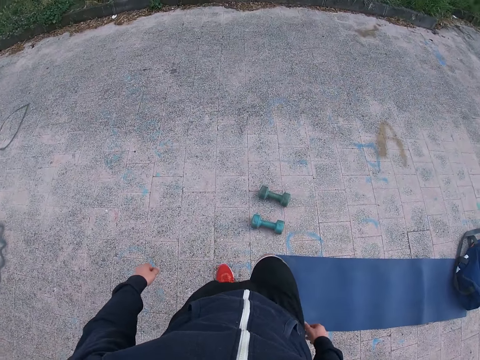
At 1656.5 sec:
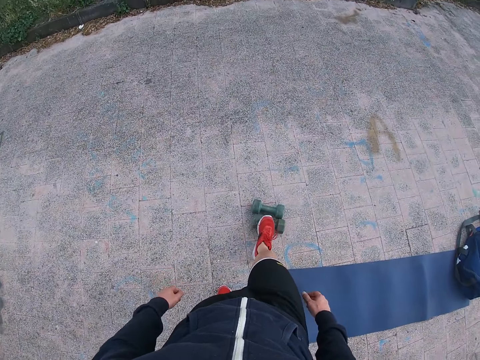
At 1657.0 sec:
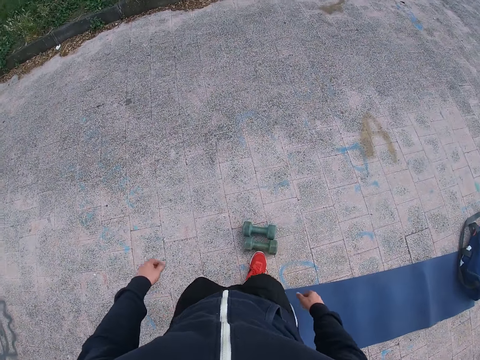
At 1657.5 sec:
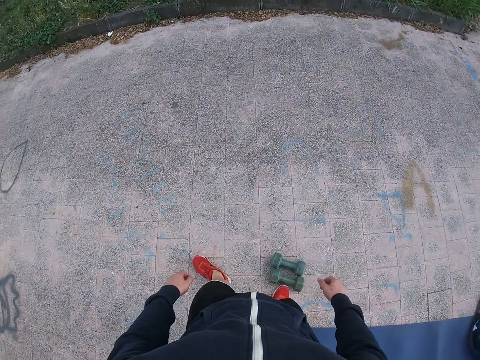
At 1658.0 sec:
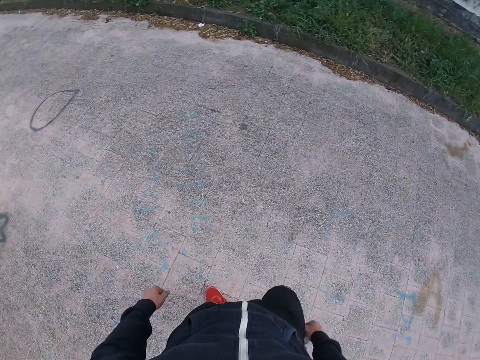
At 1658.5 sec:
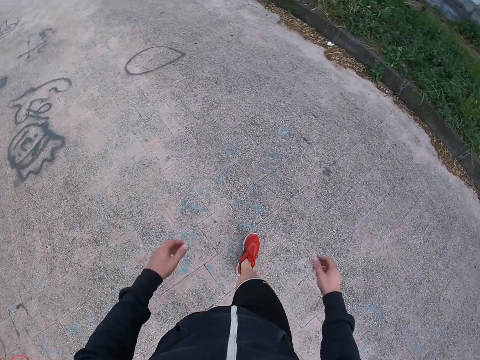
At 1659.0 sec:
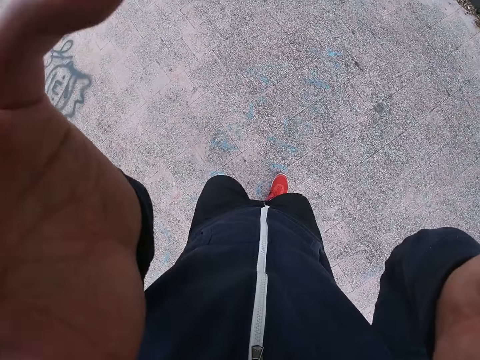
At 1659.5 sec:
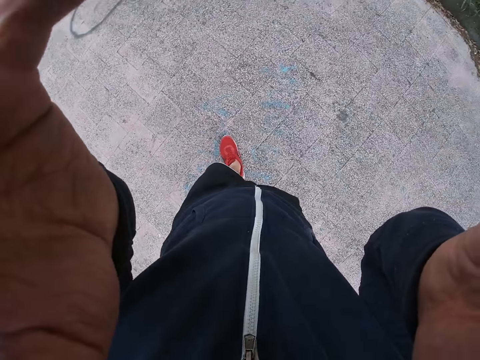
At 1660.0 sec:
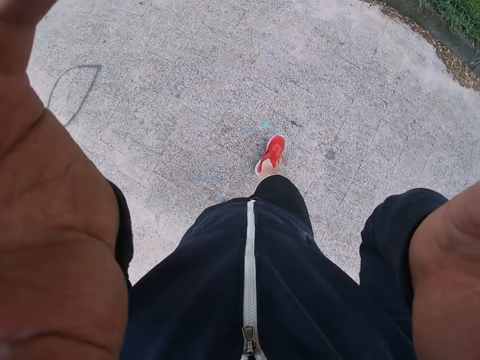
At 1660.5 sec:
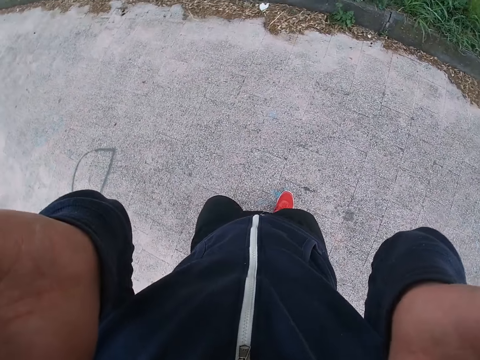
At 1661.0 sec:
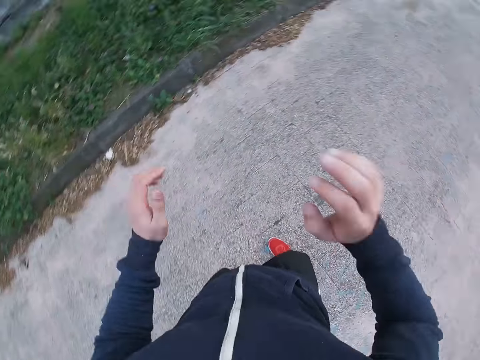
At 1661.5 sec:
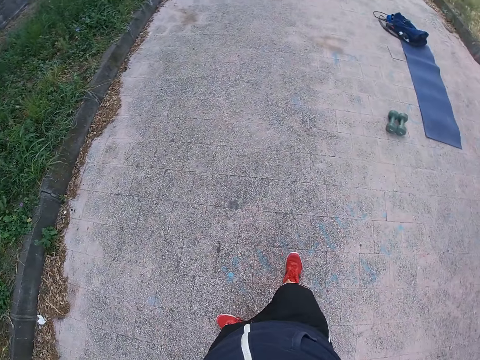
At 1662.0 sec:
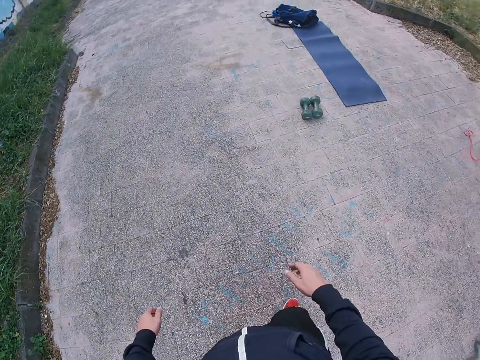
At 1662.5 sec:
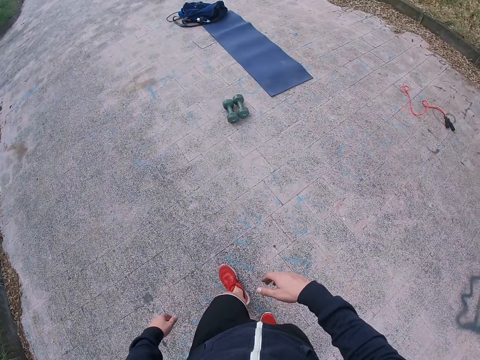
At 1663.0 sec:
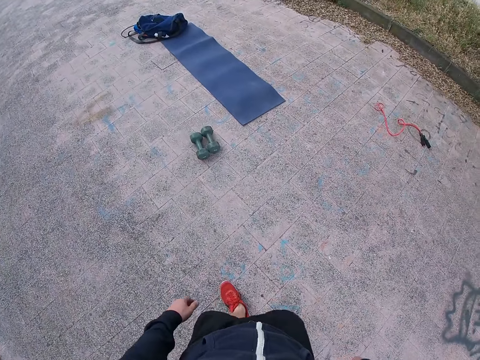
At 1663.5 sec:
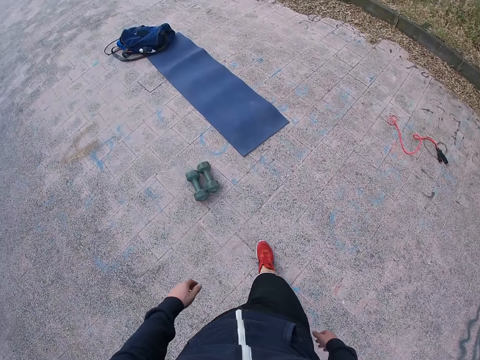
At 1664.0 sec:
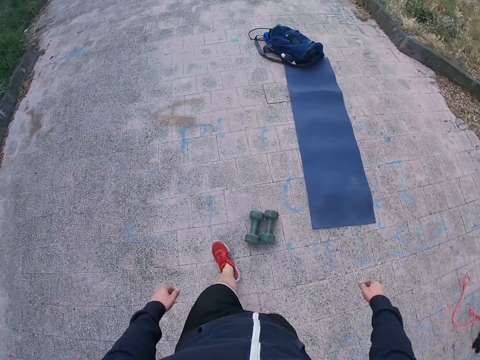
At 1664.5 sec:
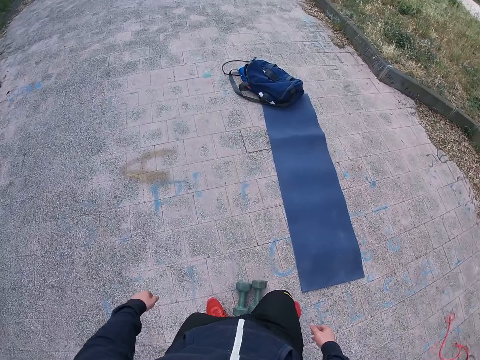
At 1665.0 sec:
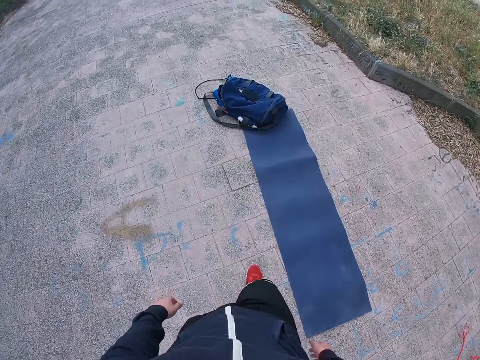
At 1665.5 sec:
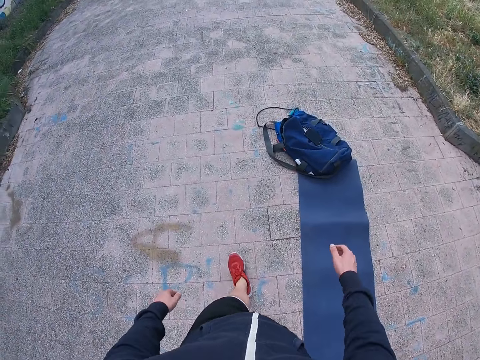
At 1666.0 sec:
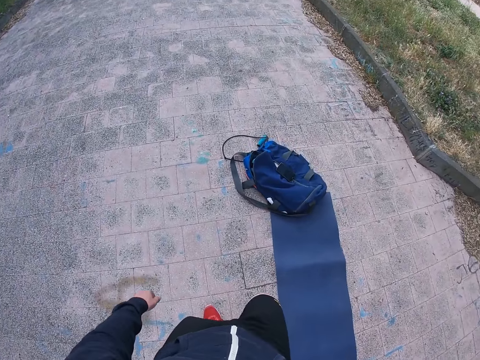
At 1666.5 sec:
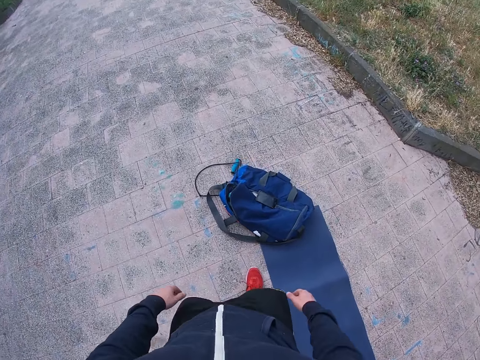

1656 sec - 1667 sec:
The camera wearer pushes the dumbbells with his leg. He adjusts the camera. He turns around. He walks around. He moves around.

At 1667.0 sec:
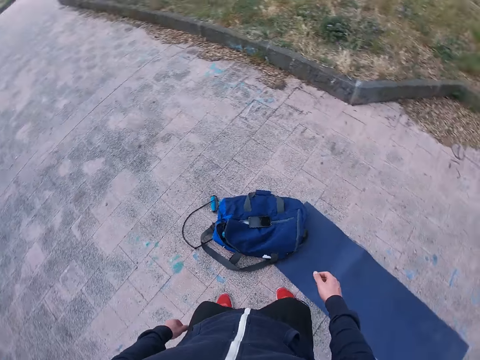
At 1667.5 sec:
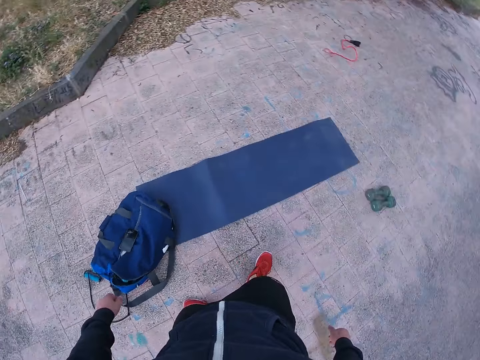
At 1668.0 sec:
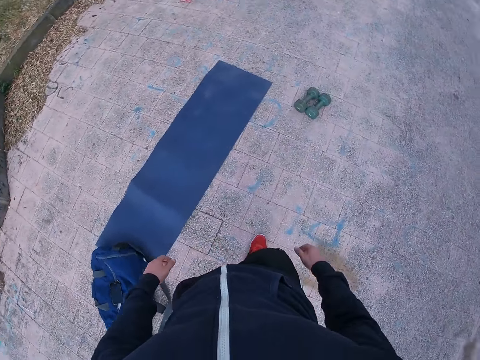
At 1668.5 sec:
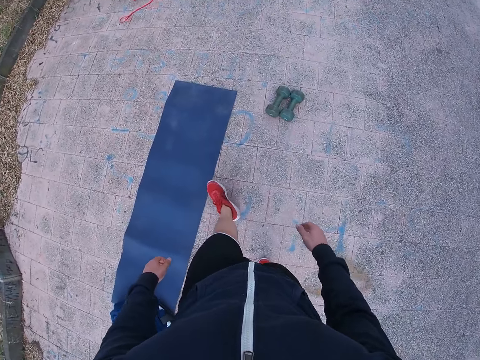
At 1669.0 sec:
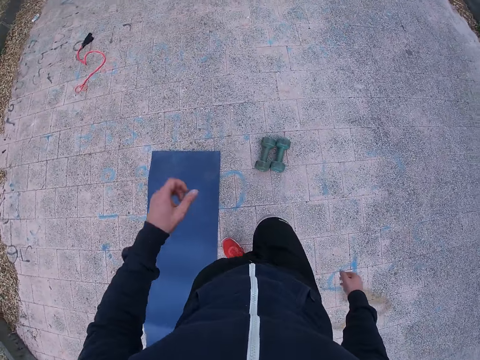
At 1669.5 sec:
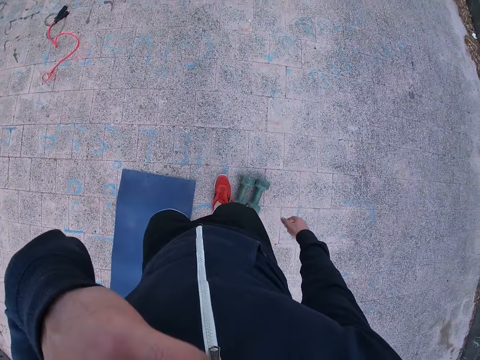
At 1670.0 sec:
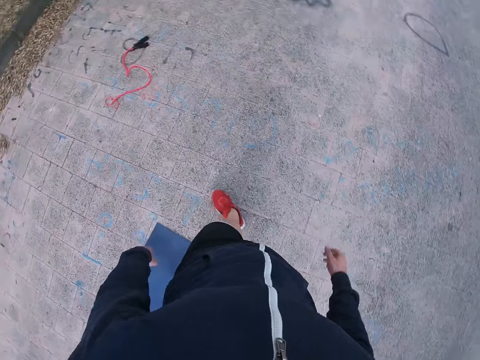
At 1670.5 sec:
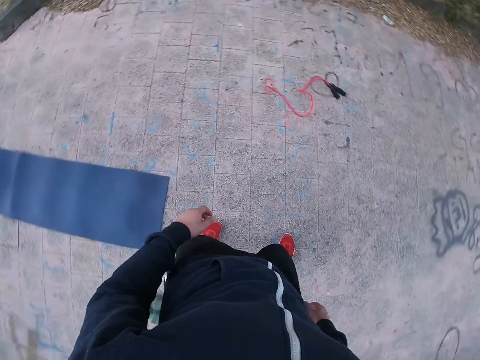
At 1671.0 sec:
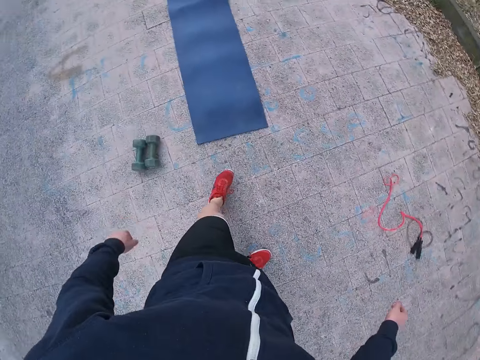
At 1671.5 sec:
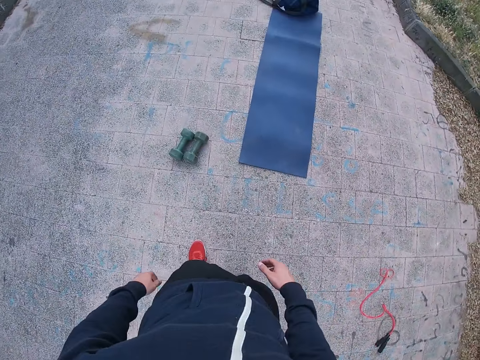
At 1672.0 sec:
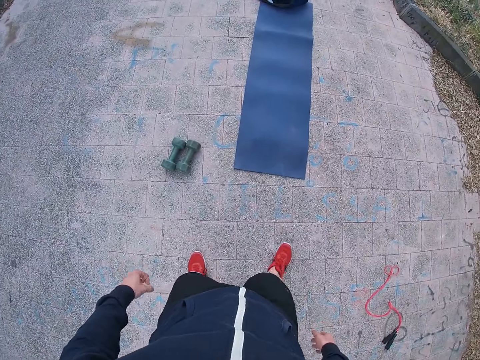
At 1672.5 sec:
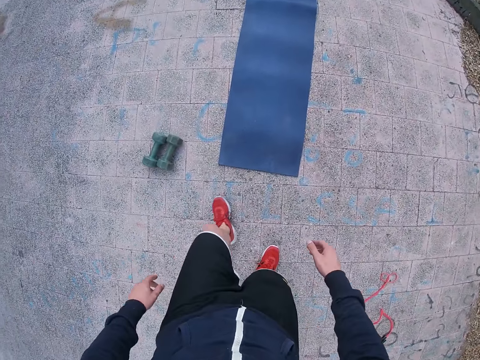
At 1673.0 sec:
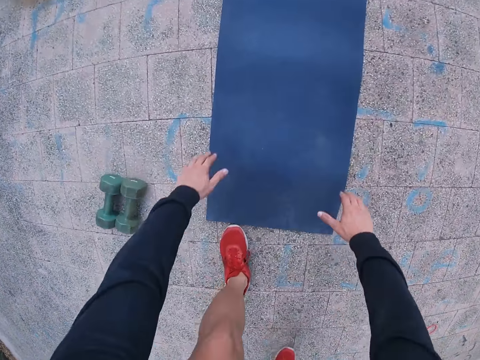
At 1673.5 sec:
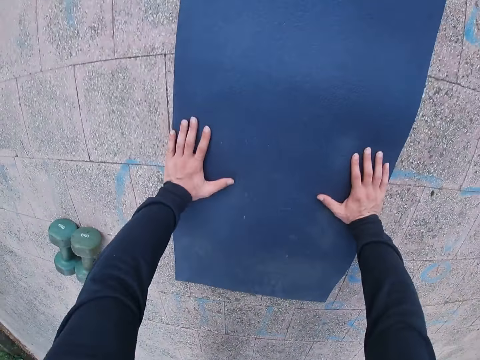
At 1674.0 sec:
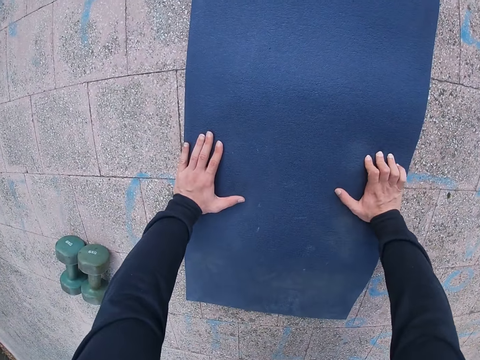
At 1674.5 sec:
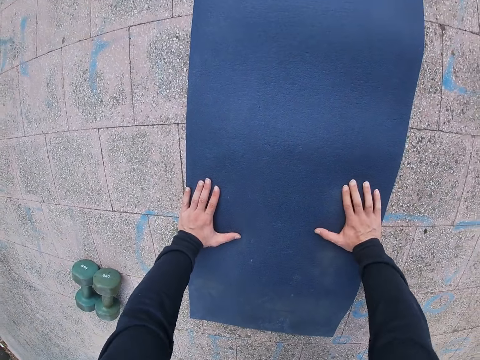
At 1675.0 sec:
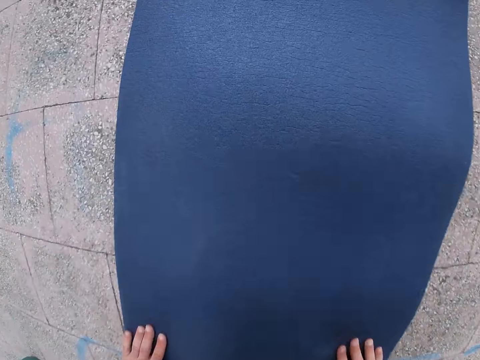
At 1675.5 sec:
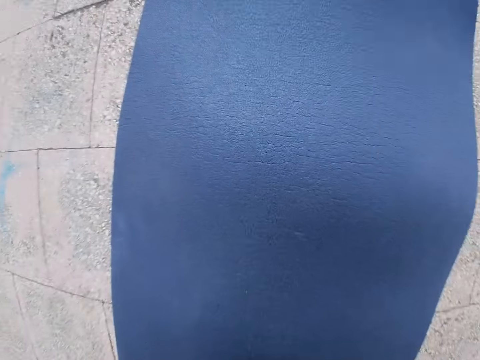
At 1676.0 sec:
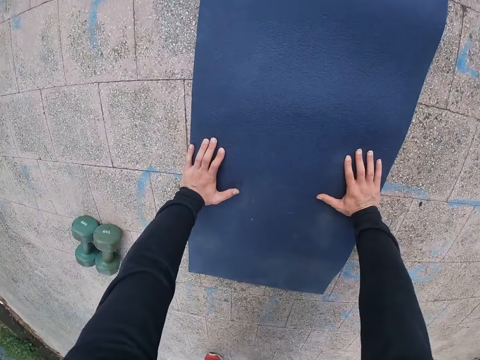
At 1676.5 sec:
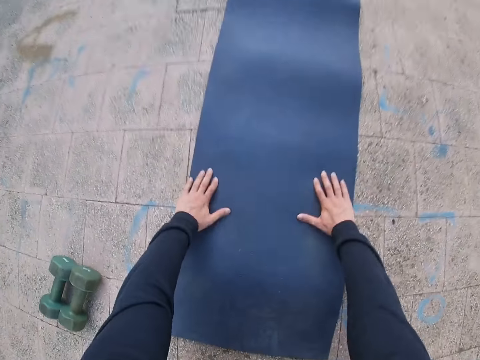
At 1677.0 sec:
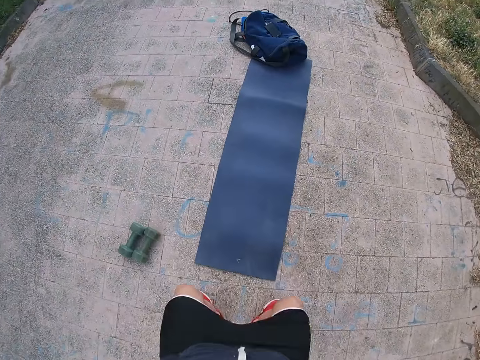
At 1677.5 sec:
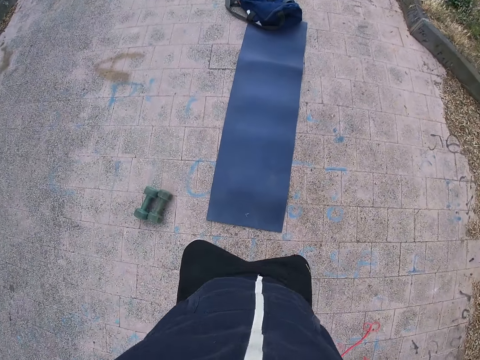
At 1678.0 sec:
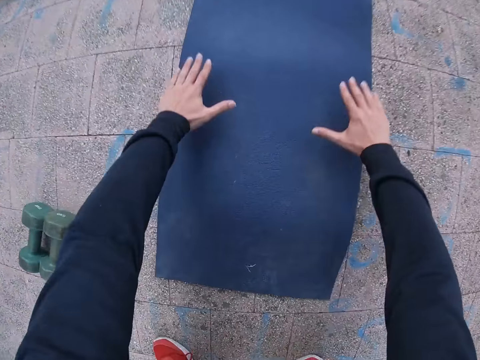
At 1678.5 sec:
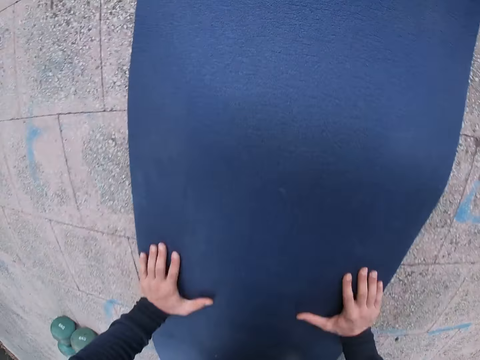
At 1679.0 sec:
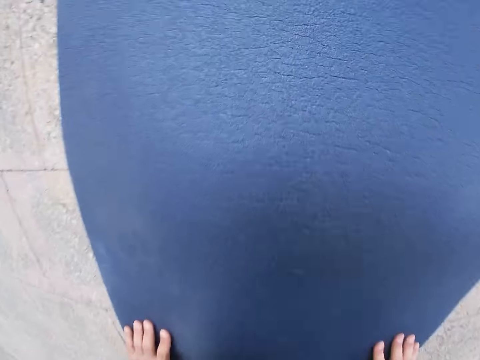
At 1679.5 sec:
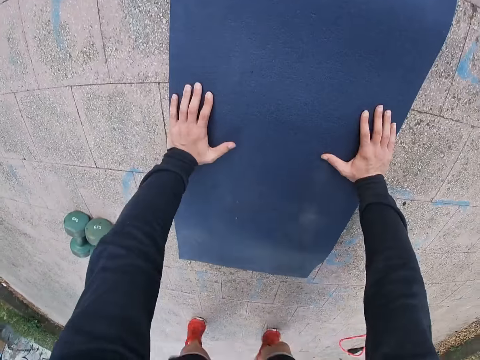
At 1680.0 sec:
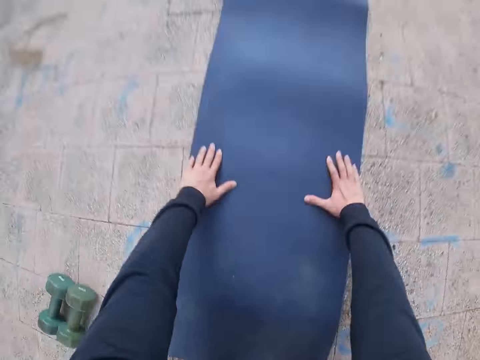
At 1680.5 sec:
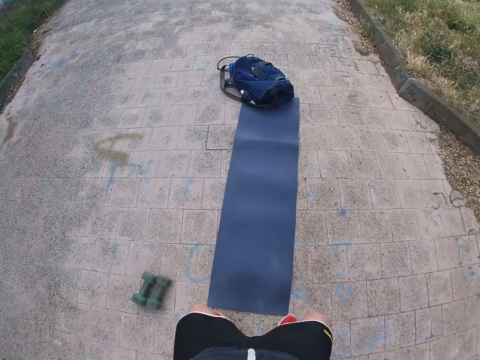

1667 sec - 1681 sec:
The camera wearer turns around and moves around. He touches his face. He raises his hand towards something. He drops his hand. He moves around. He turns around. He works out on the yoga mat.

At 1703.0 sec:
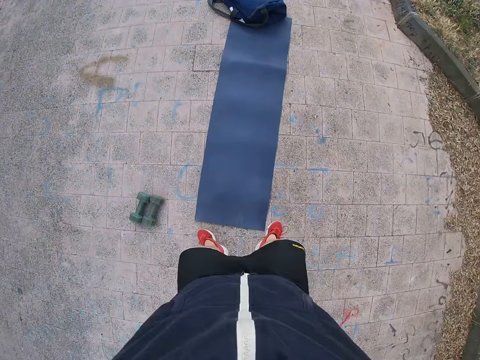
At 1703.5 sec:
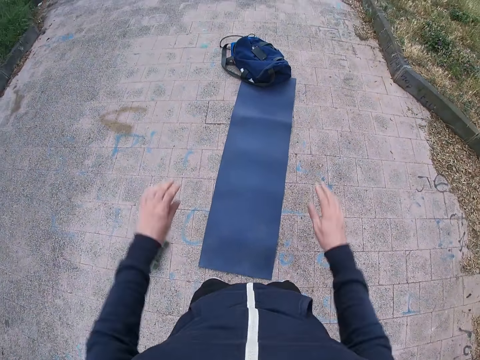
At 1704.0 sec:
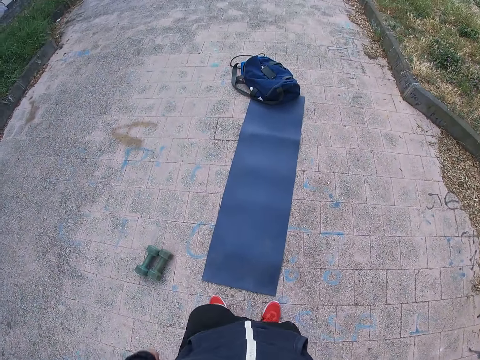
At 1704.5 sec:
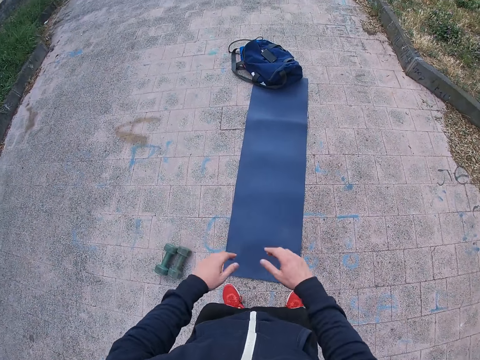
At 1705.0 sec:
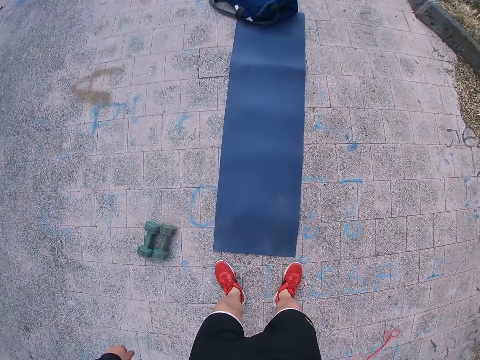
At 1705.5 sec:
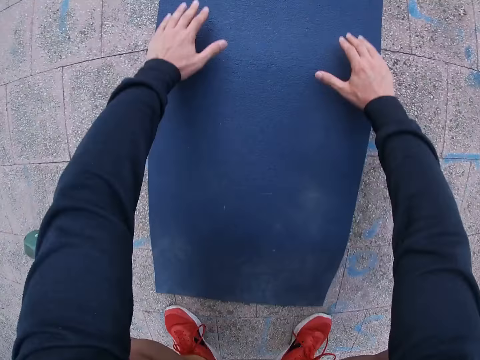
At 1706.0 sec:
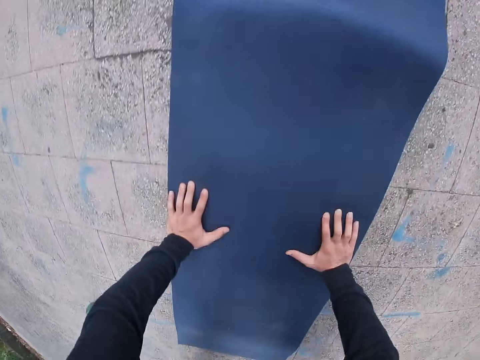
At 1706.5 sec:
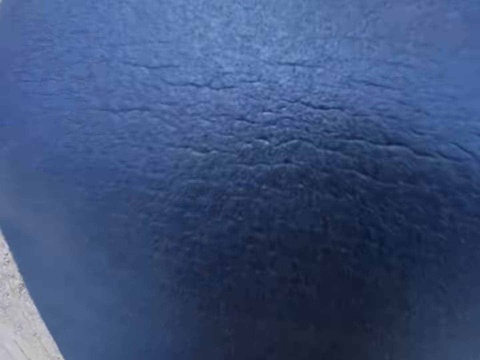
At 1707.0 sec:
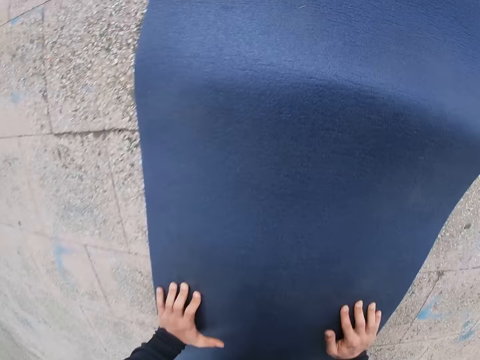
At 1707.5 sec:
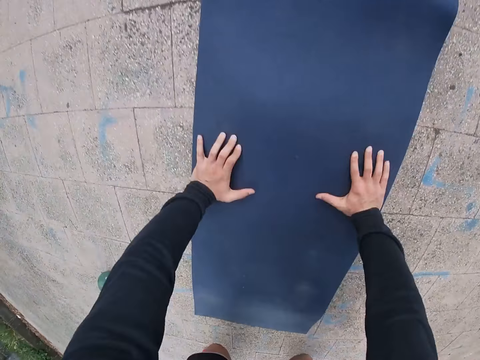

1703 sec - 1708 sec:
The camera wearer stands. They exercise.
